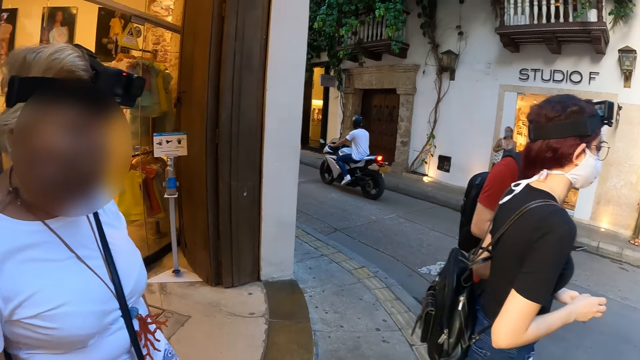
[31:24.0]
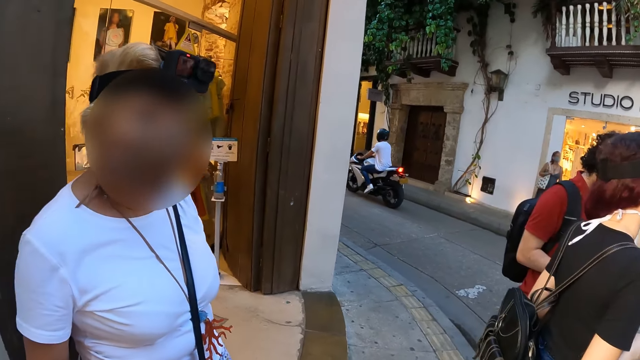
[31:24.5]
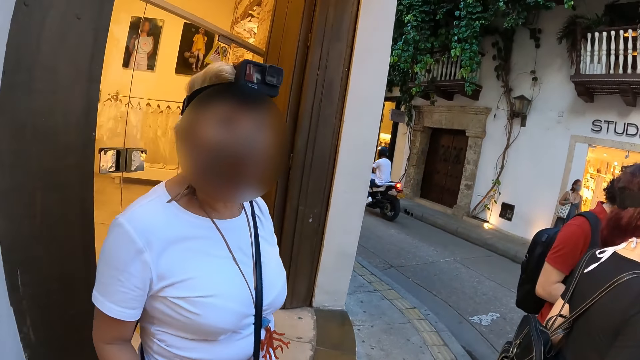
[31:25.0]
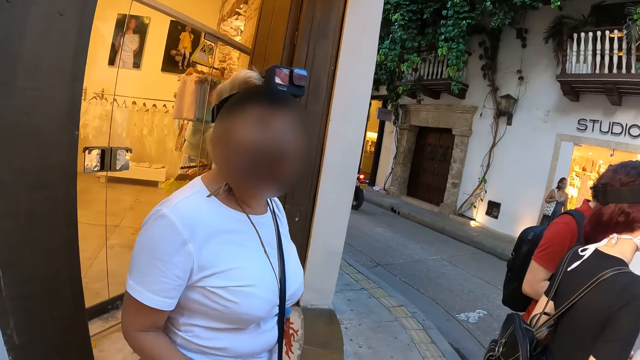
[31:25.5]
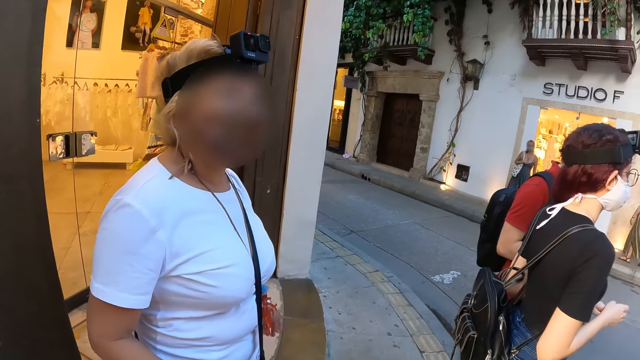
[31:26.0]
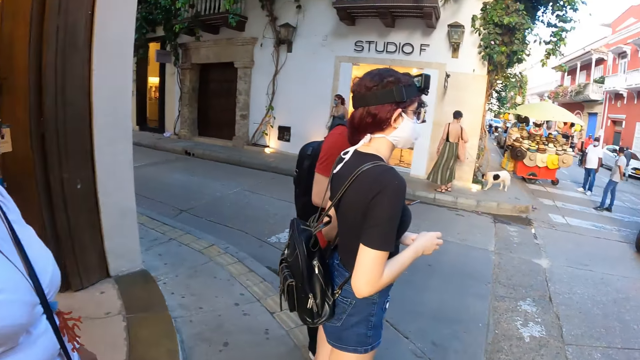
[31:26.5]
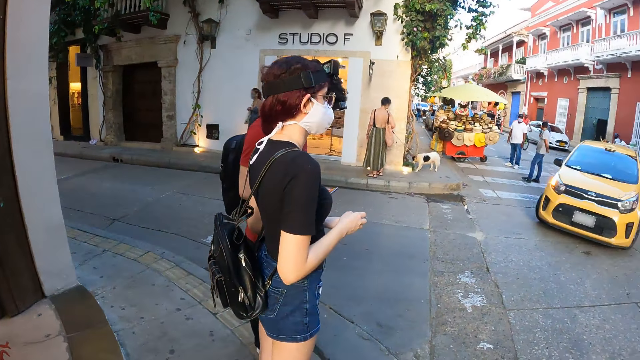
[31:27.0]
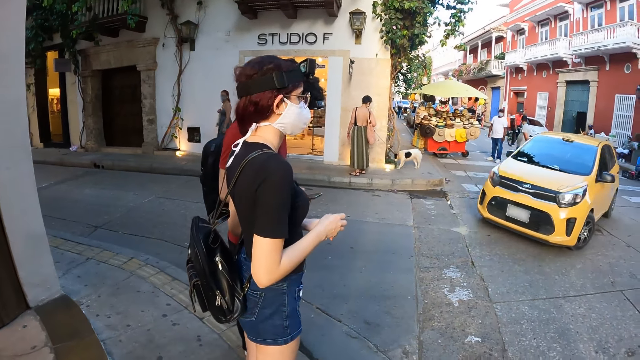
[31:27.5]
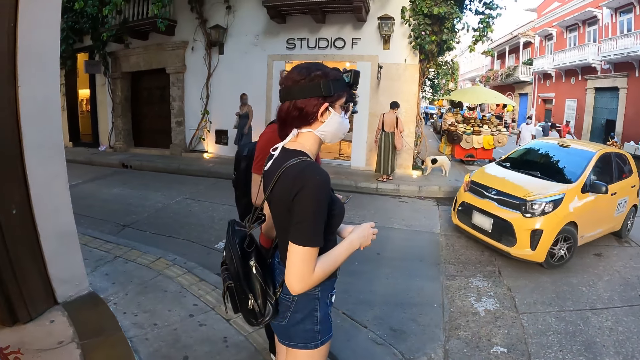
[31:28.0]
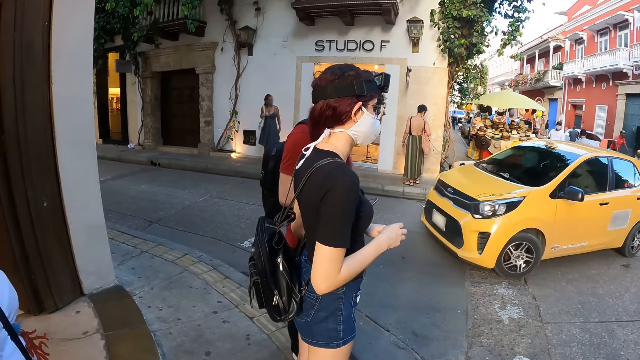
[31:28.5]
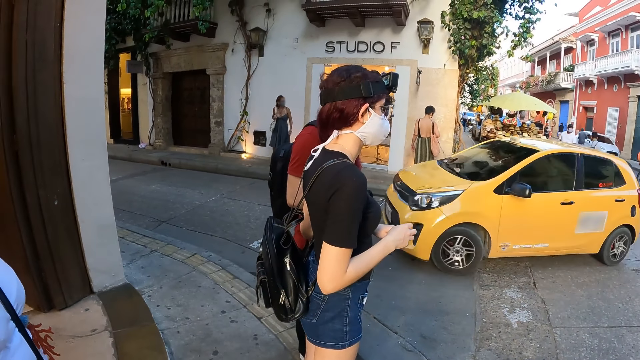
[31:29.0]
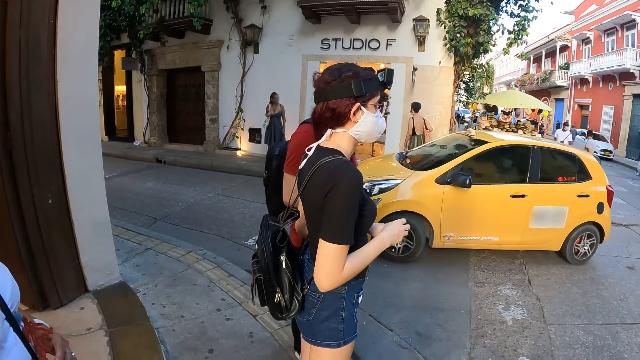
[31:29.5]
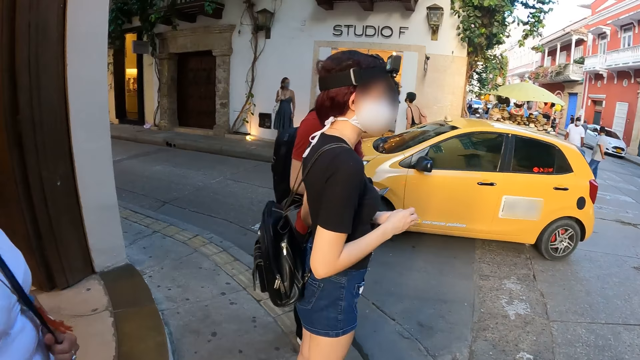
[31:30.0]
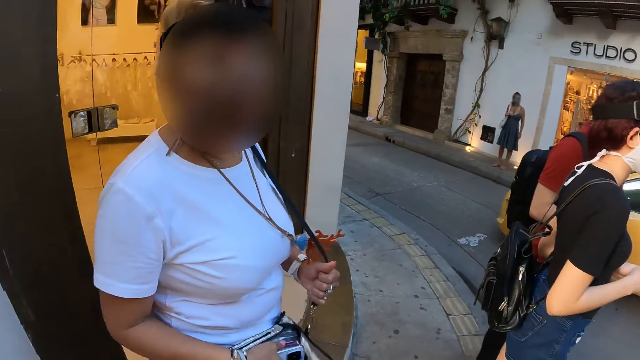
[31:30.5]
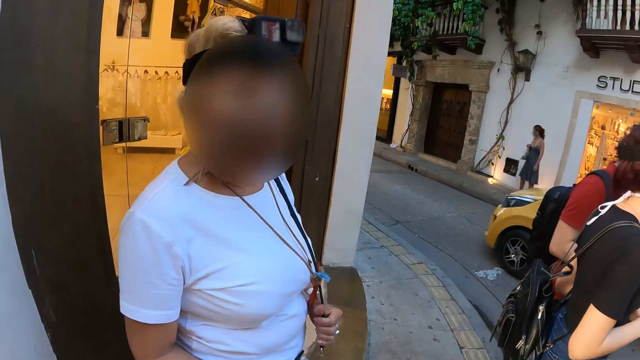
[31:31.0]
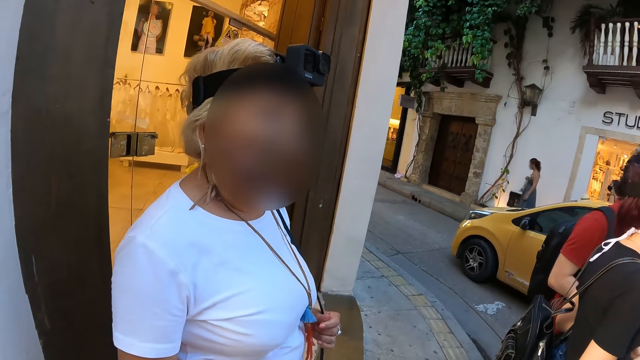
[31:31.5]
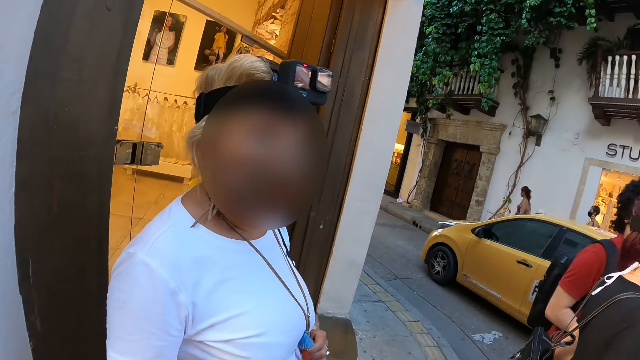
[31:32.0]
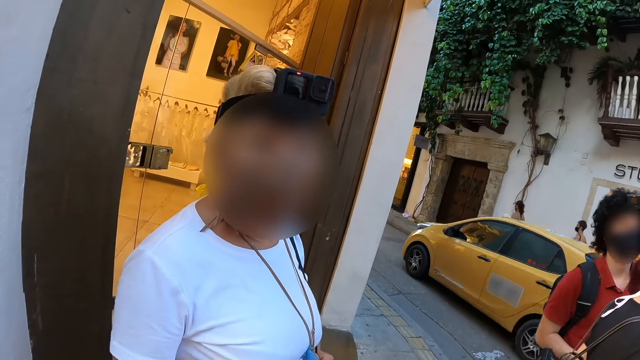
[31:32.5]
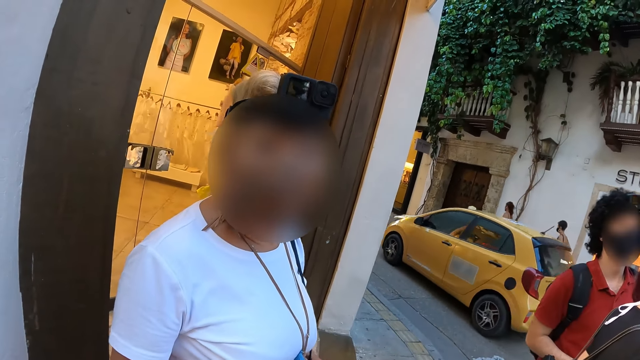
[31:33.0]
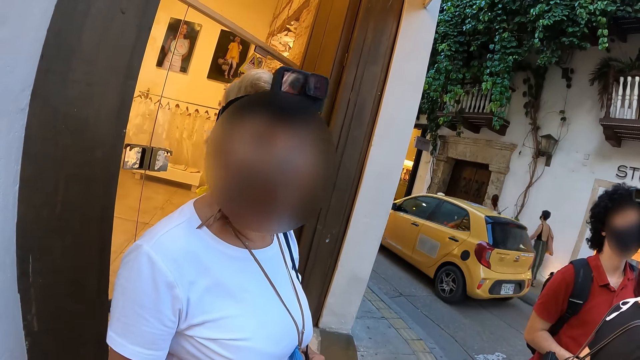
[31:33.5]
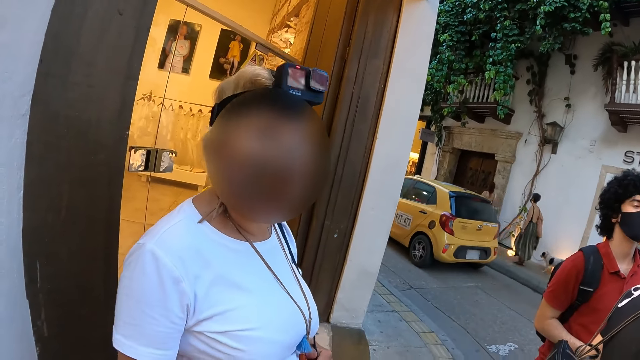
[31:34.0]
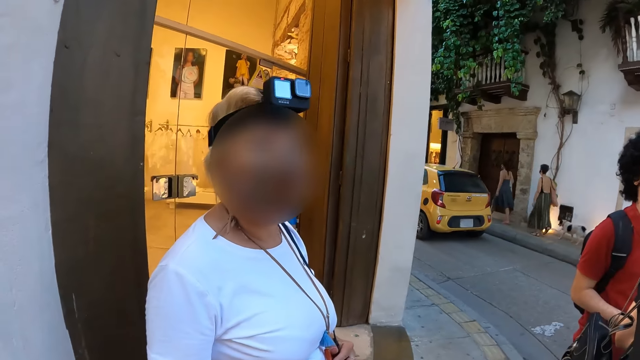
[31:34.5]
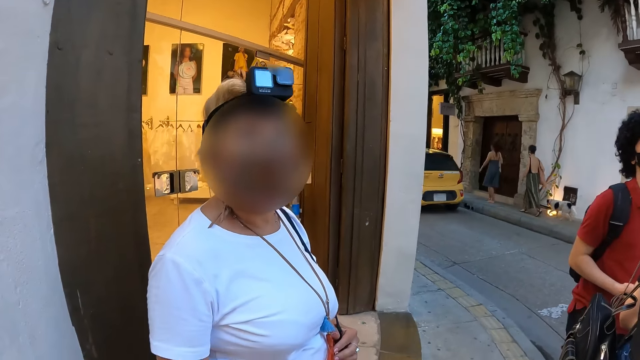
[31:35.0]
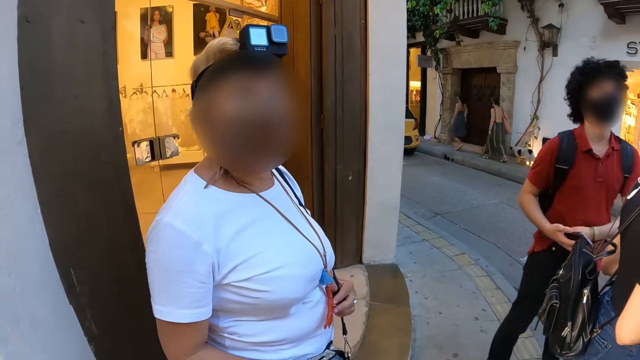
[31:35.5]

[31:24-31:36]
A yellow car drives across the road. The first woman holds the strap of the bag with her left hand.

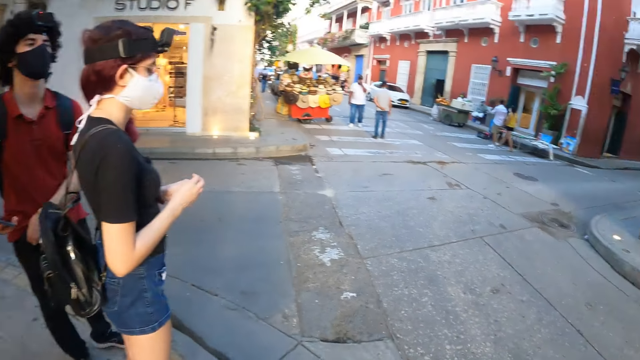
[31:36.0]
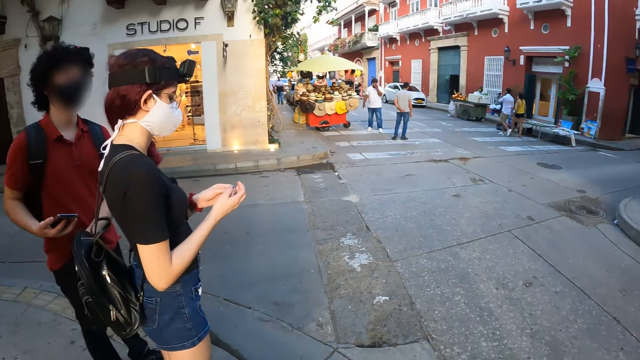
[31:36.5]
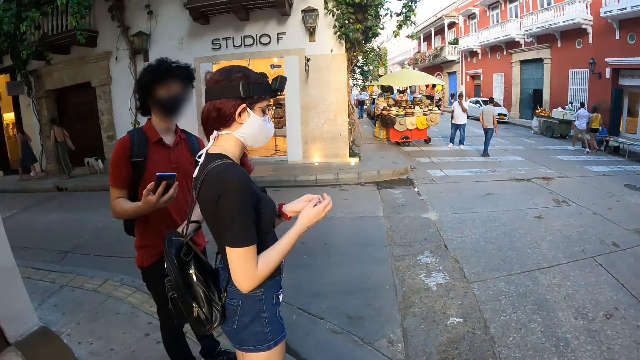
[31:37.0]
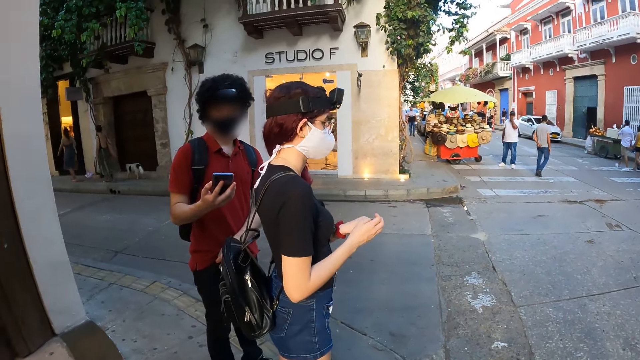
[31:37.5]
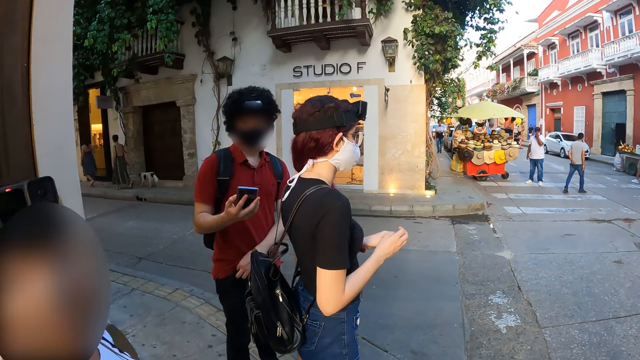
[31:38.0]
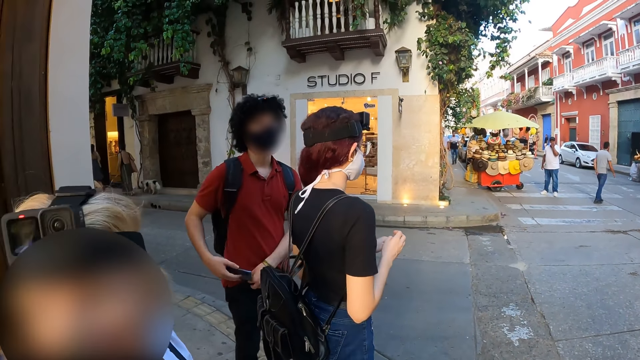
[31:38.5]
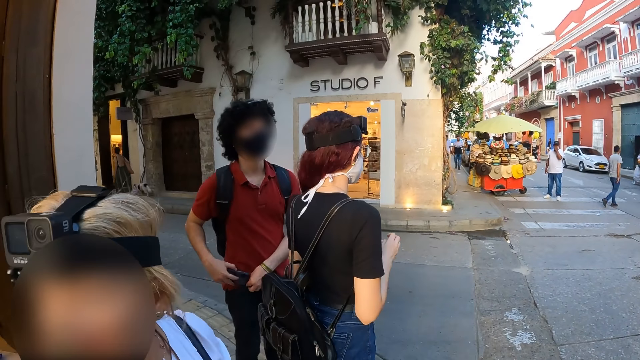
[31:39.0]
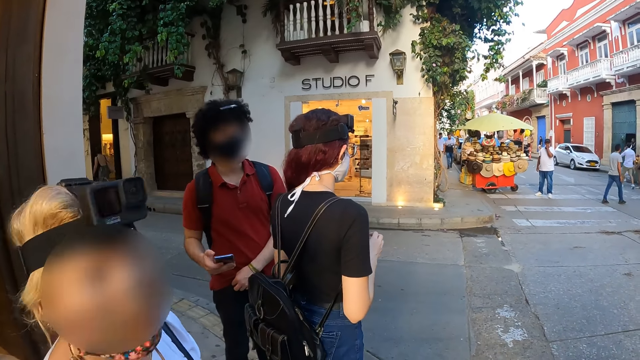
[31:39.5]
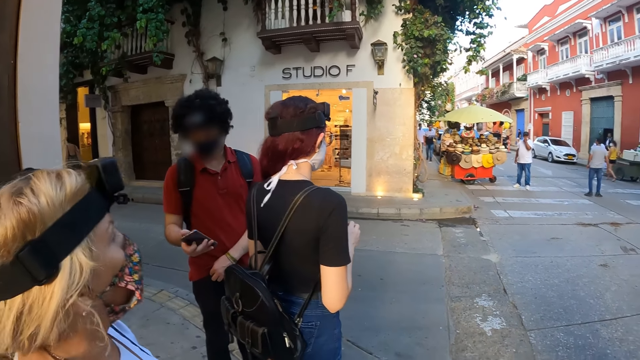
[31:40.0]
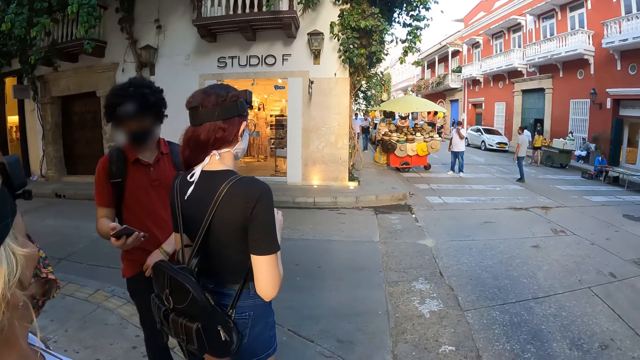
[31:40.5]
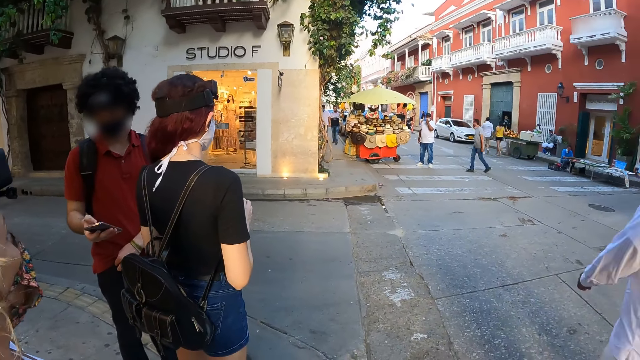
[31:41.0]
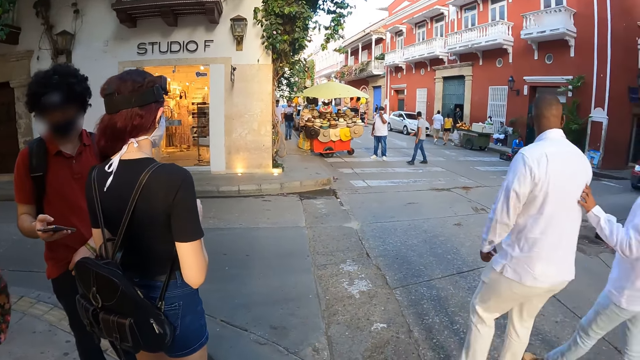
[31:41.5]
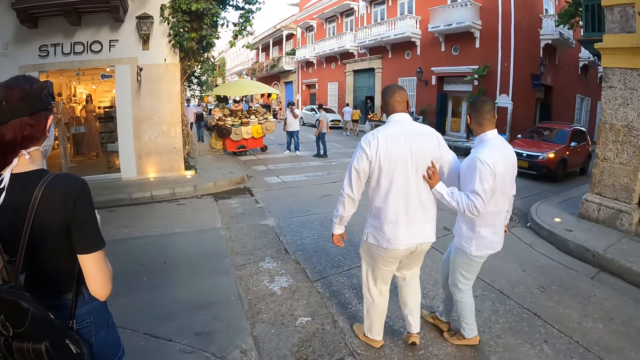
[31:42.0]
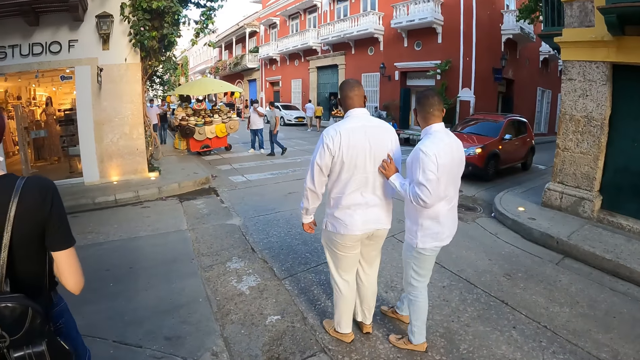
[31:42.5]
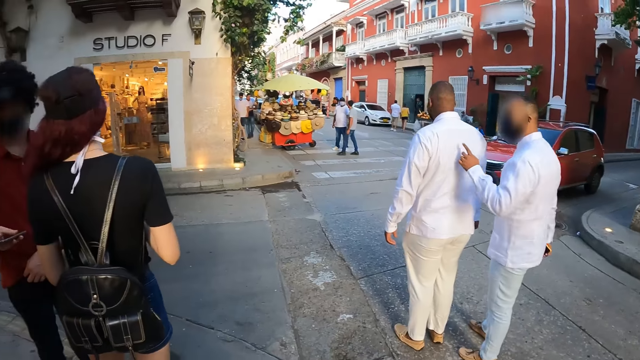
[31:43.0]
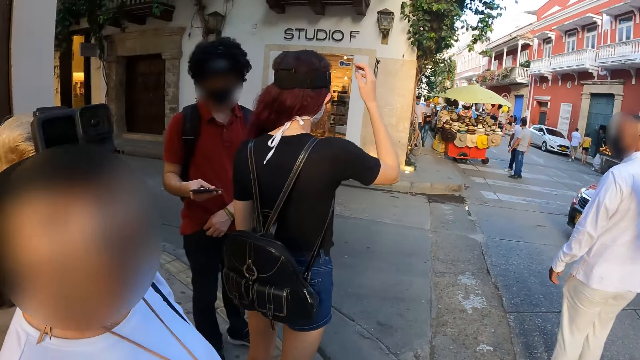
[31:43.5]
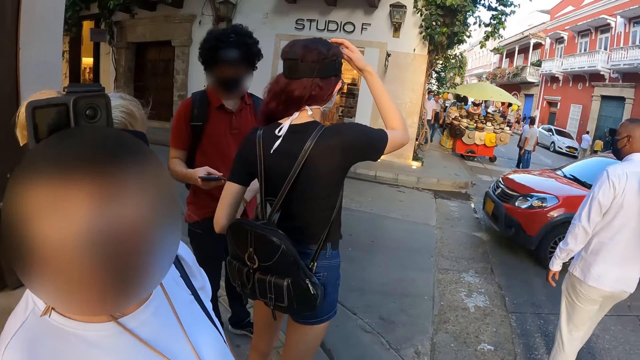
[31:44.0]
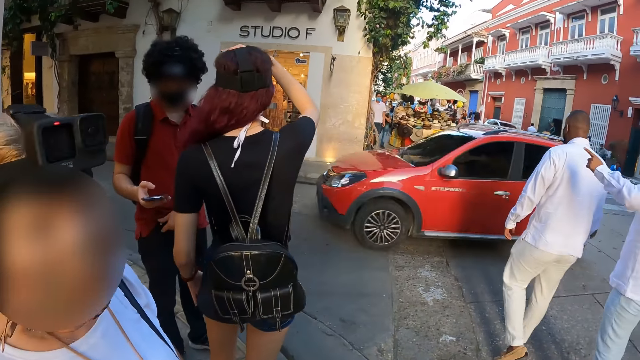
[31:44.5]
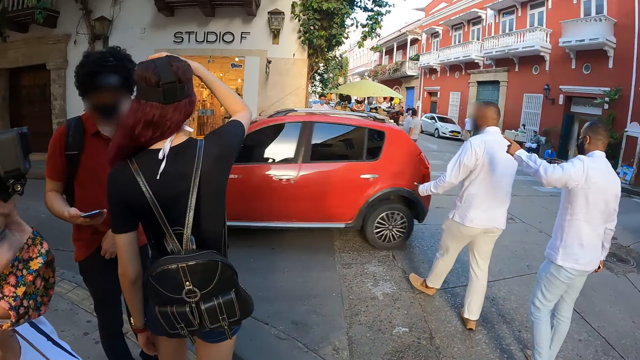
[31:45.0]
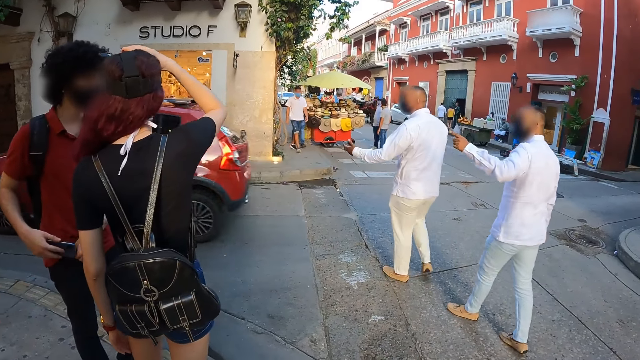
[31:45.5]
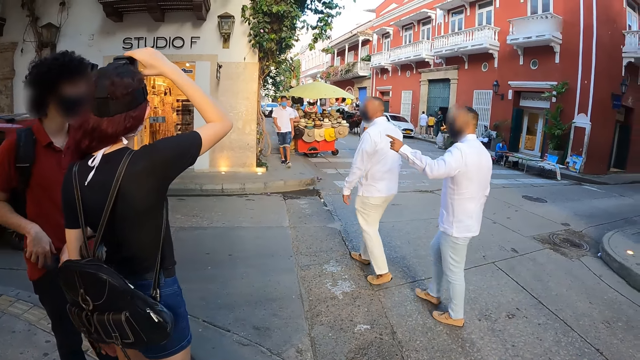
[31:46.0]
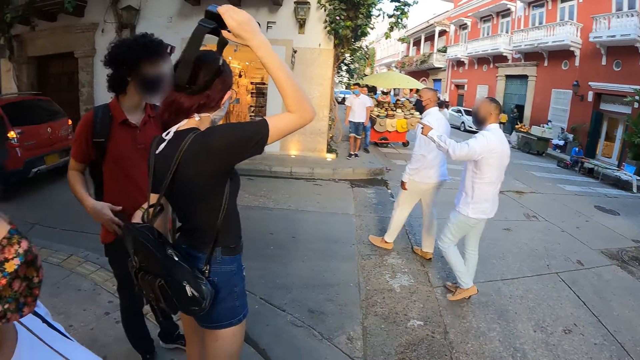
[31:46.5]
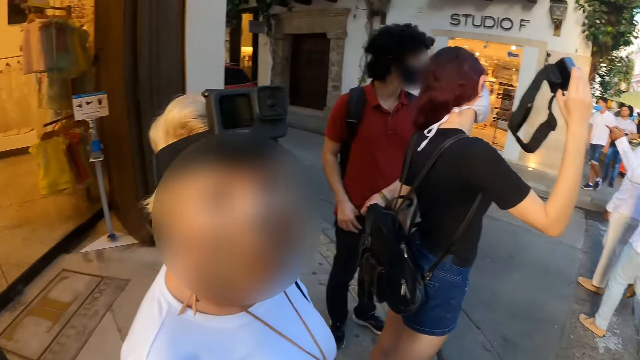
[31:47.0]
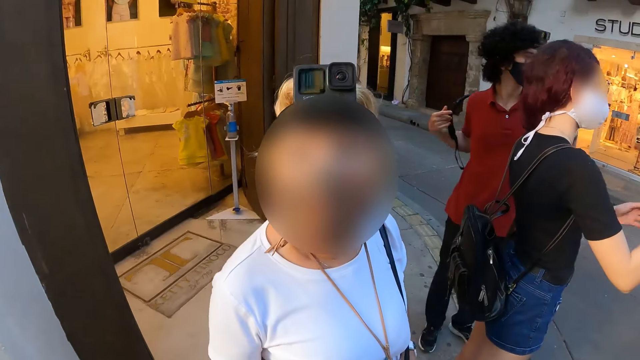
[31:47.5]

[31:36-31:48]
The man operates the phone with his right hand. The camera wearer looks around. The other woman removes the camera from her head with her right hand. A red car drives across the road. Another man puts the mobile phone in his right hand inside a pocket on his trousers and removes a bag from his back with his hands.
